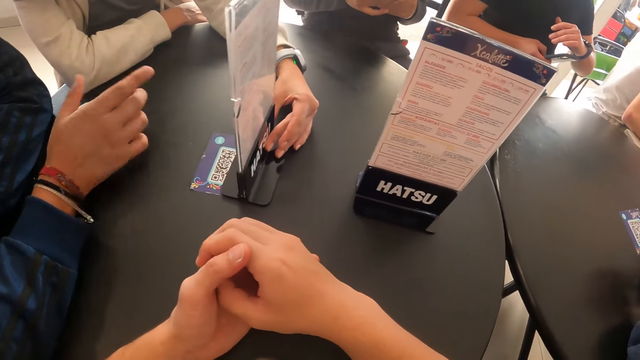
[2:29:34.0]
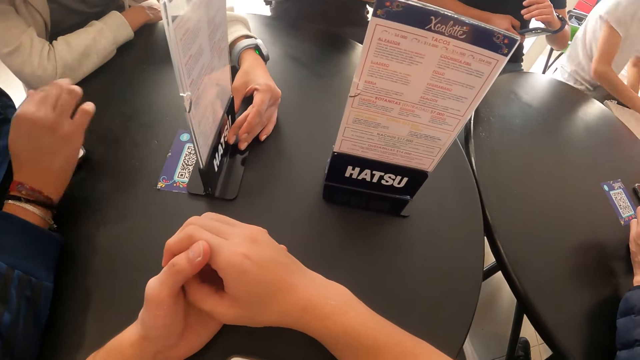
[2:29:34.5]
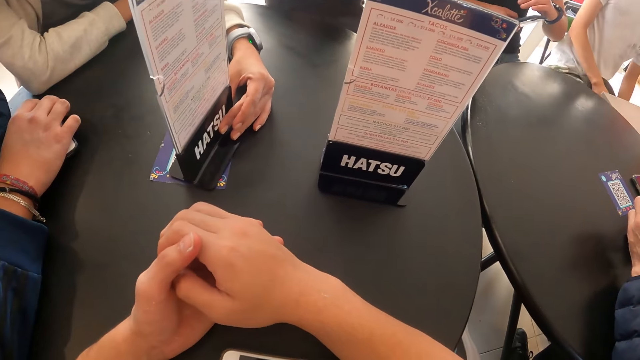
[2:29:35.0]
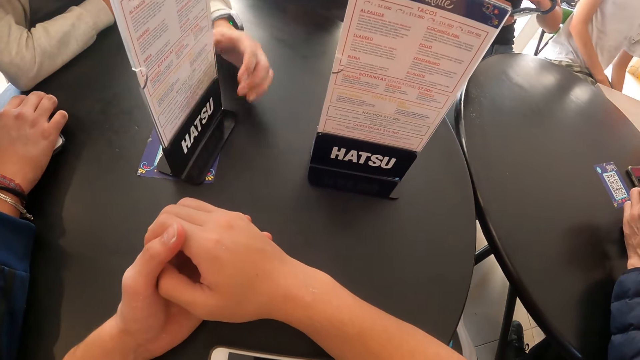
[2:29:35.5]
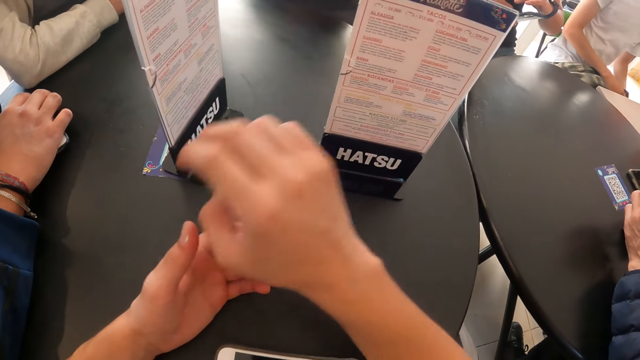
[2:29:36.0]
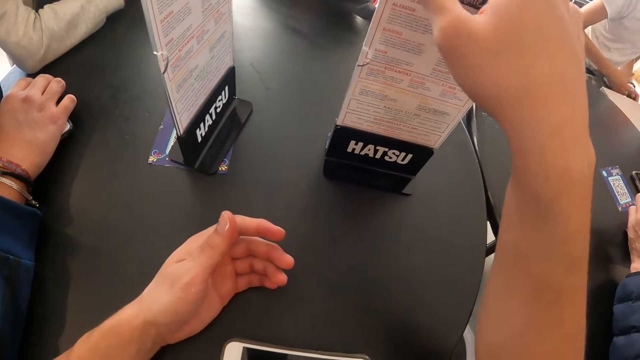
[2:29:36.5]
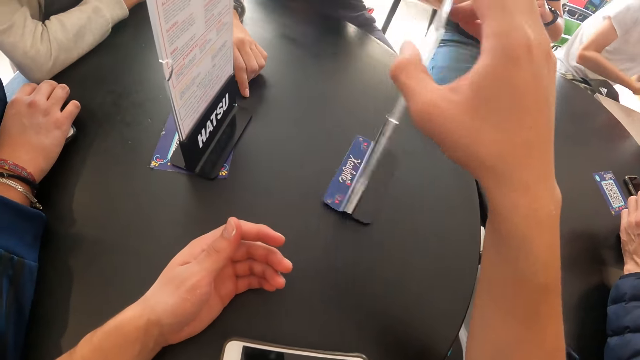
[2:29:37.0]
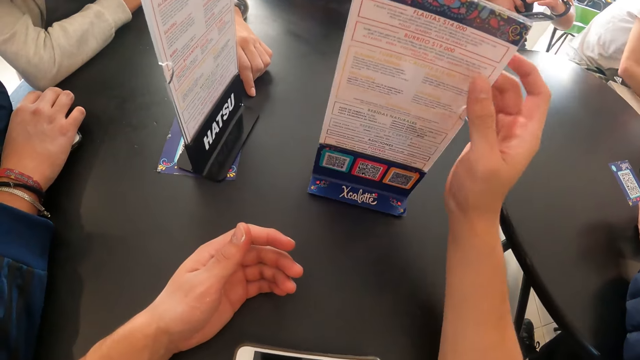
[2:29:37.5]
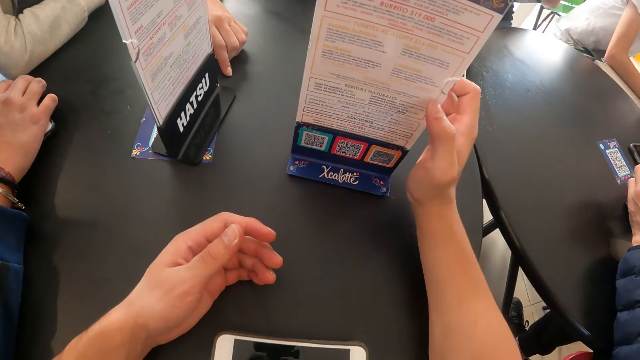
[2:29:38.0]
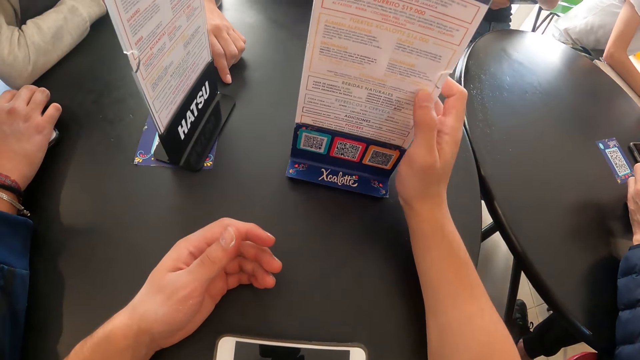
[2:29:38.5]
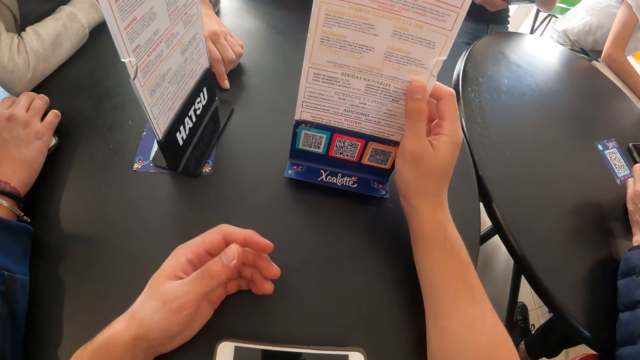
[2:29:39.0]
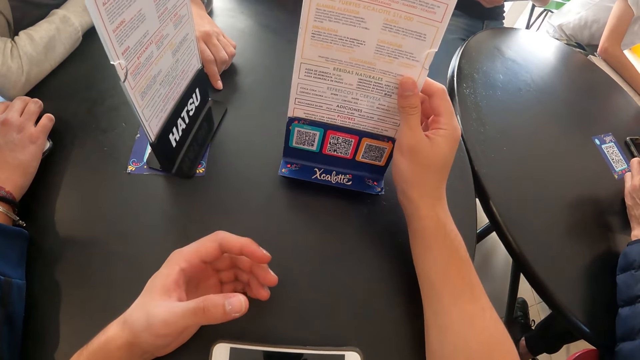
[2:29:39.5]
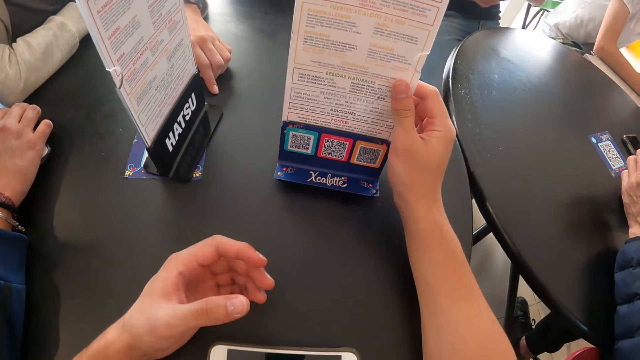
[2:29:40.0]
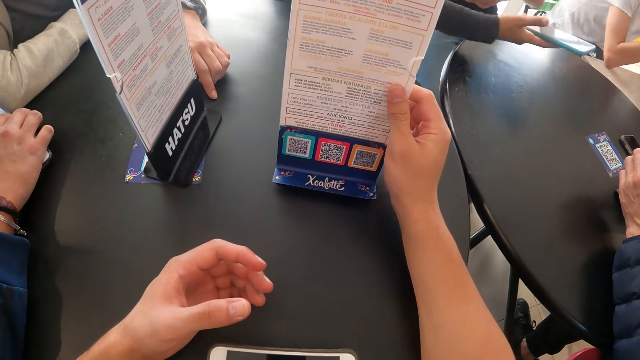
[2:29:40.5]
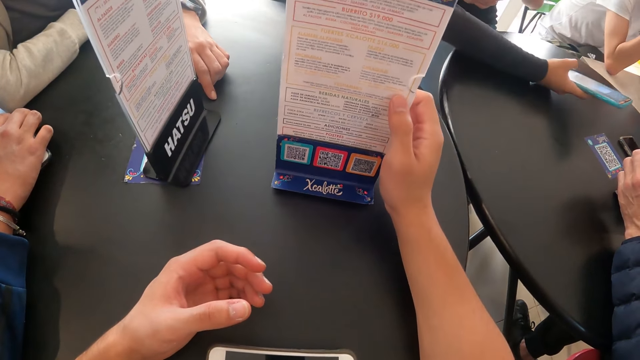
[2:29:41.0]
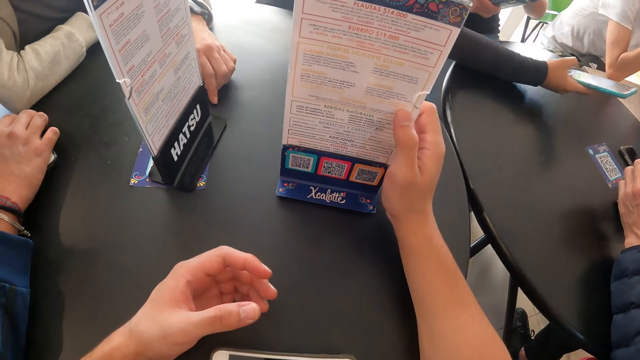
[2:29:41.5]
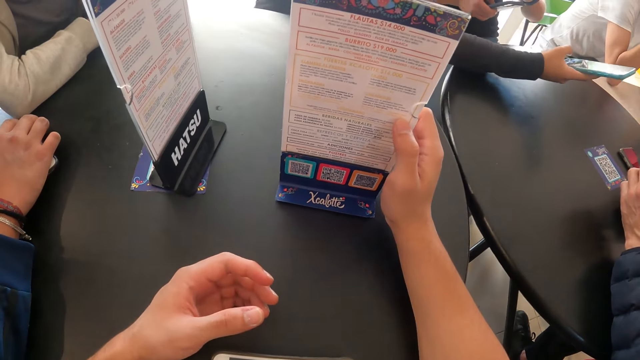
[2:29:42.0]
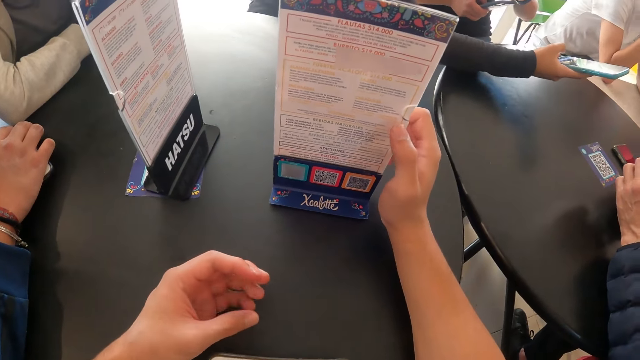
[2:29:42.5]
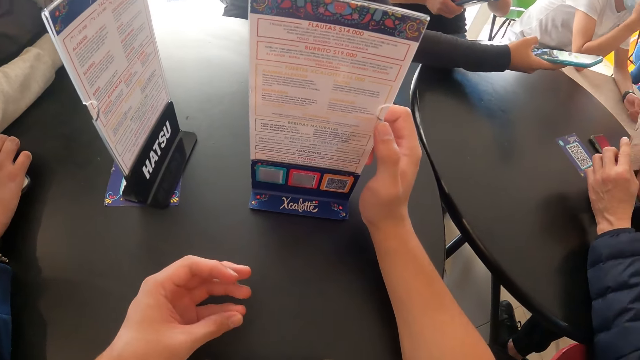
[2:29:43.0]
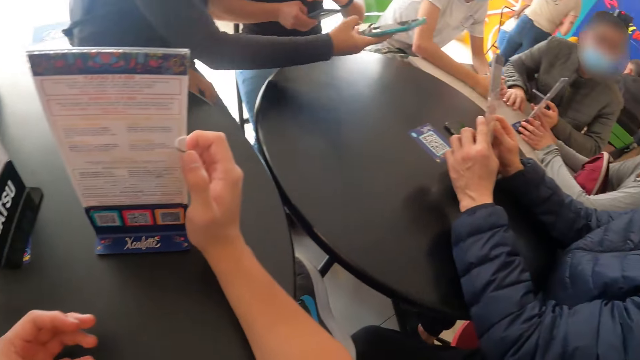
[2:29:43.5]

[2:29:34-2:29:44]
A man interacts with a woman. The camera wearer adjusts the table menu on the table with his right hand. He touches the menu. Another woman holds the phone with her right hand. A person scrolls the phone.

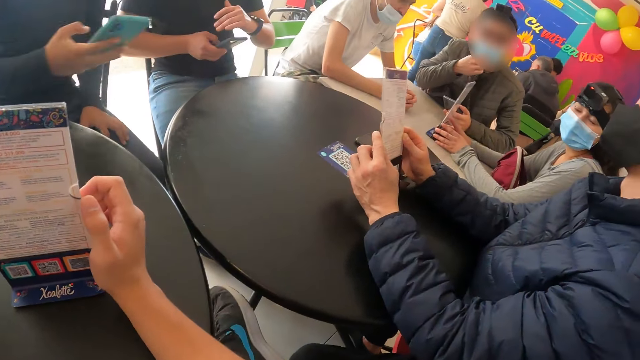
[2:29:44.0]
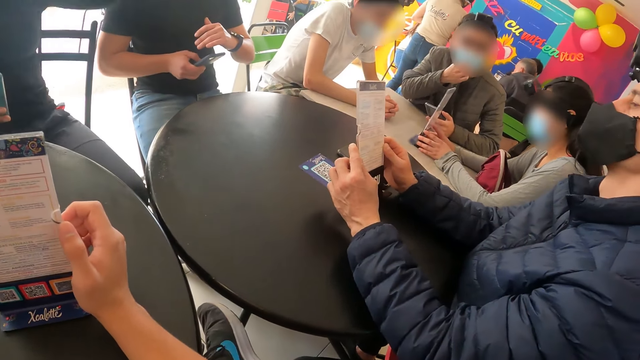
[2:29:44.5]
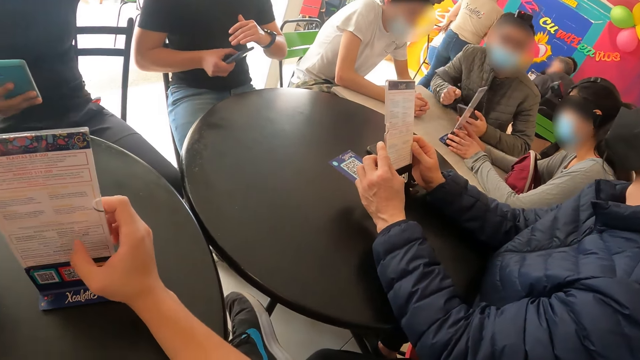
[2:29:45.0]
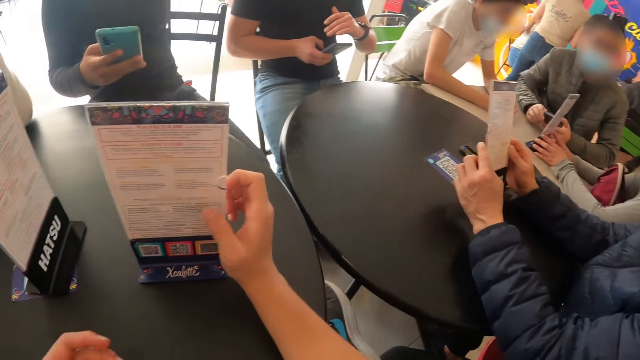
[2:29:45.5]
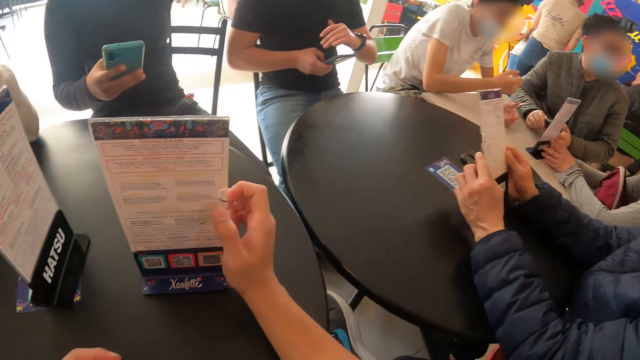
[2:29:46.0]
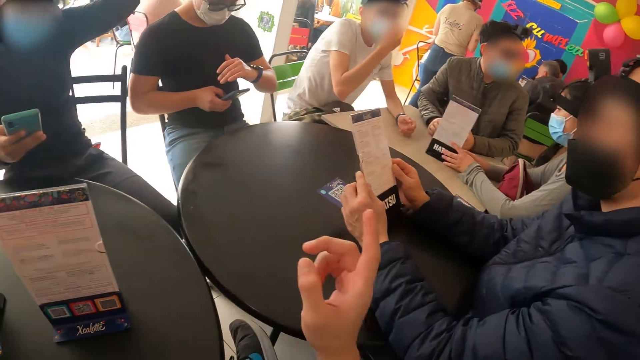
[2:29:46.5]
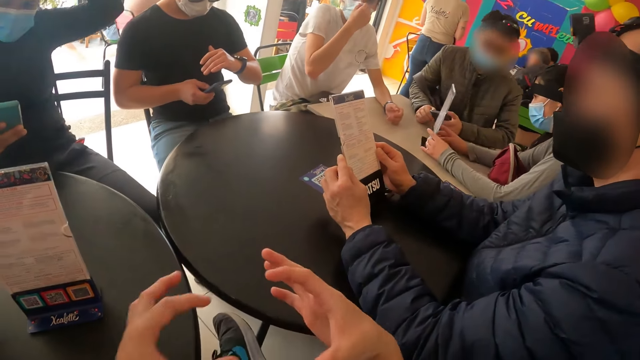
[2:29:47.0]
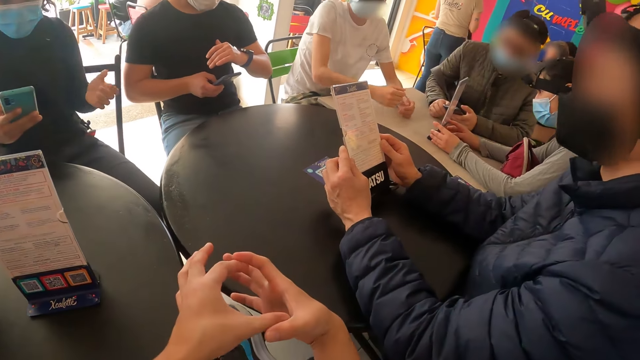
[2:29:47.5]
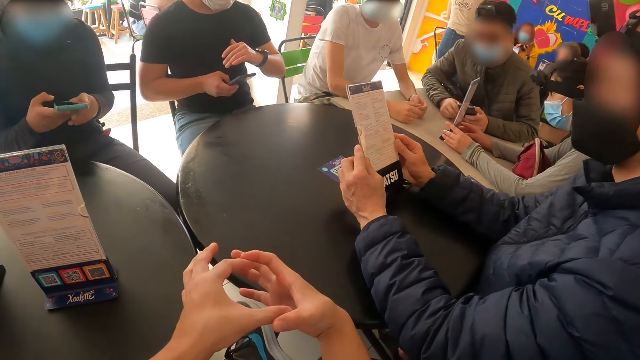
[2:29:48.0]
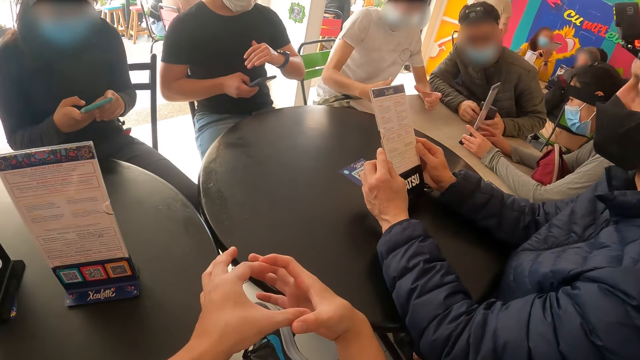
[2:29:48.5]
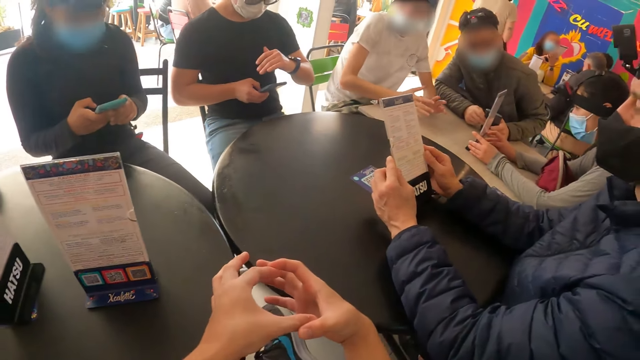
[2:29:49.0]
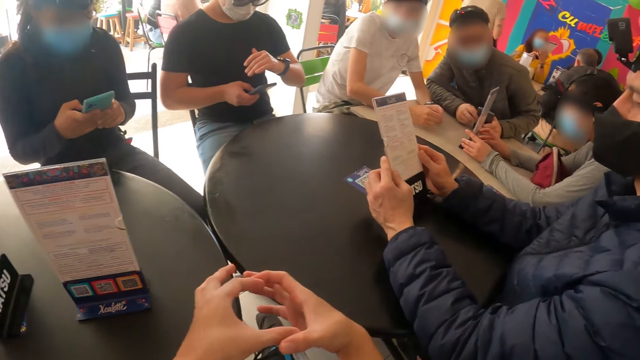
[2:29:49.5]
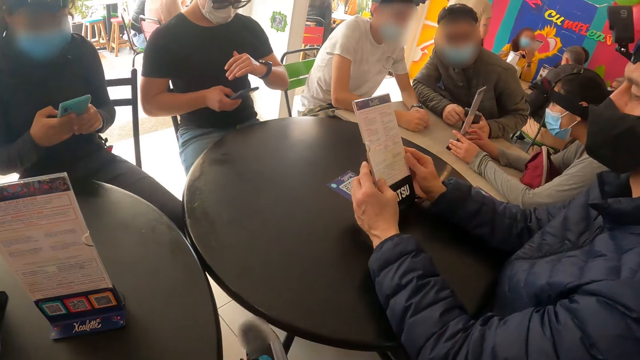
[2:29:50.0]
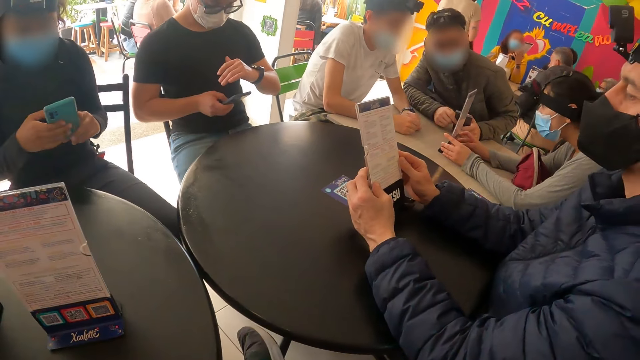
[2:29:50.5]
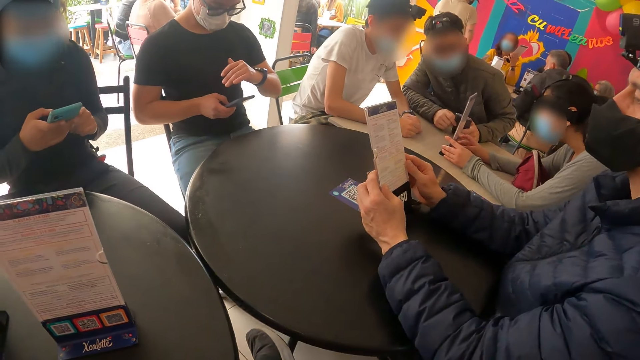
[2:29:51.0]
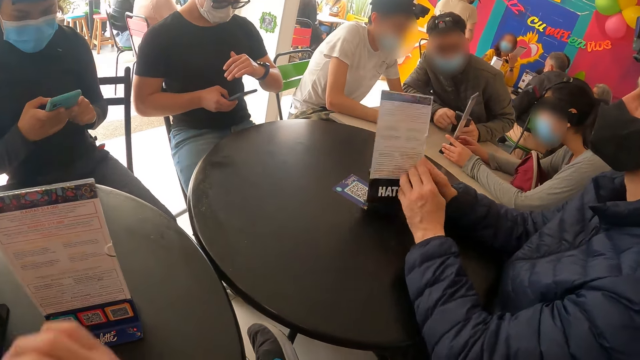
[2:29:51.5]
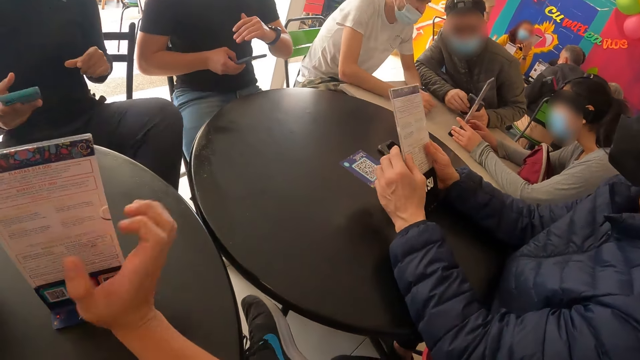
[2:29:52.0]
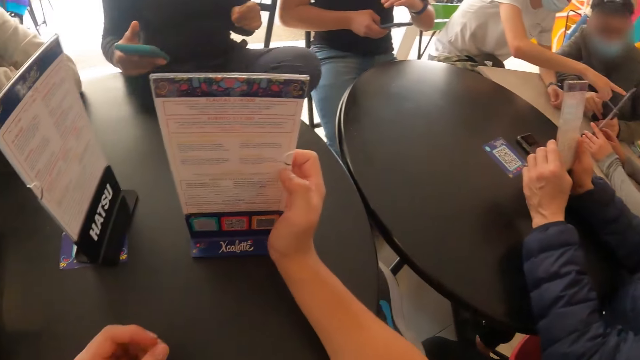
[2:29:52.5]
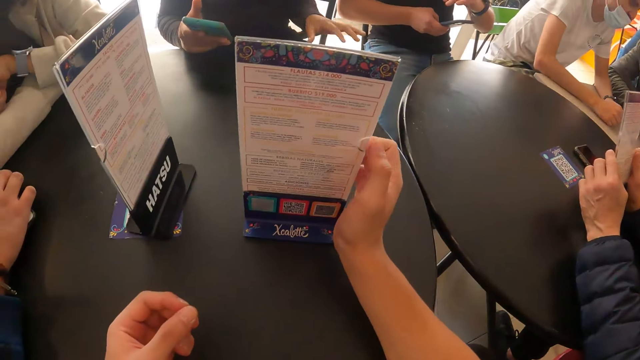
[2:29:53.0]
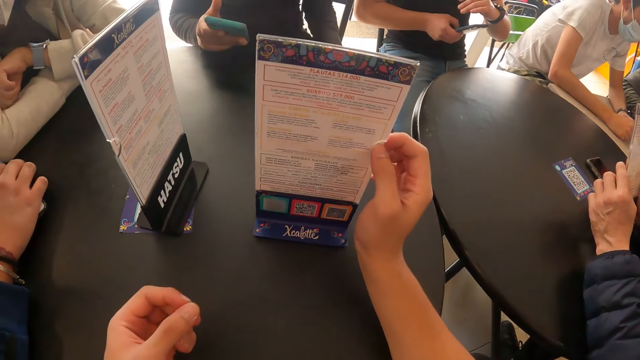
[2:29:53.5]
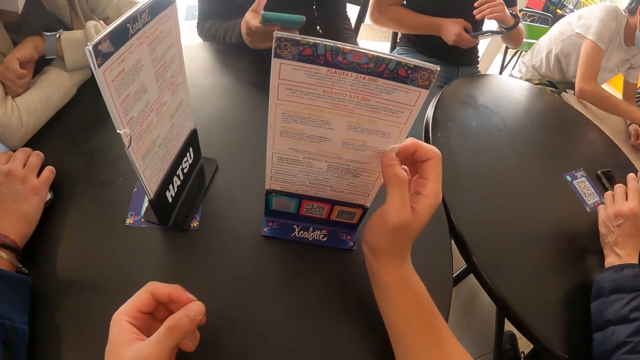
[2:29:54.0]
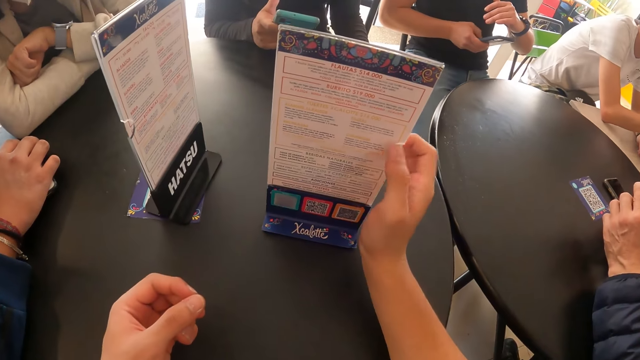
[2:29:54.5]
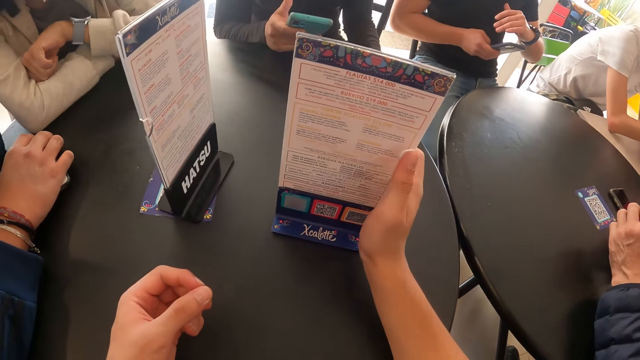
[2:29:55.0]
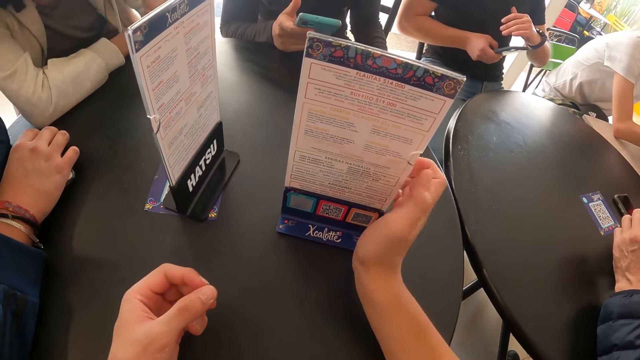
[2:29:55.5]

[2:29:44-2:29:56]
A person carries the menu. Another person touches the menu. Another person carries the phone on his hand. A woman adjusts the table menu with both hands. The camera wearer interacts with a man. A person scrolls the phone. Another woman operates the phone with both hands. The camera wearer talks to a person. Another man interacts with a third man. A person scrolls the phone. The second woman holds the phone with her right hand. The camera wearer holds the table menu on the table with his right hand. He touches the menu on the table.
